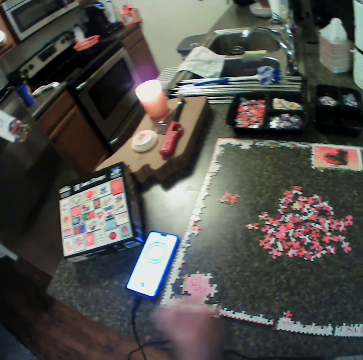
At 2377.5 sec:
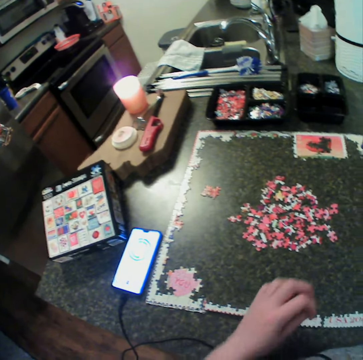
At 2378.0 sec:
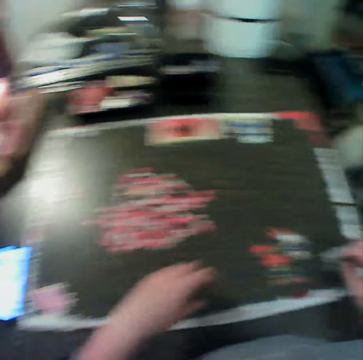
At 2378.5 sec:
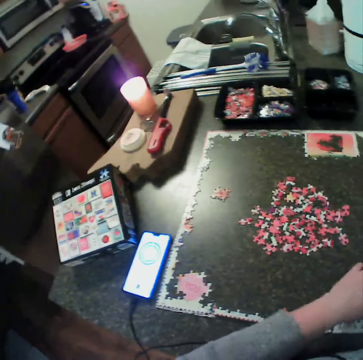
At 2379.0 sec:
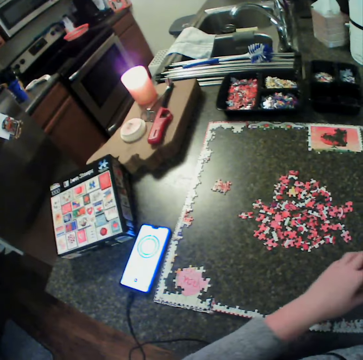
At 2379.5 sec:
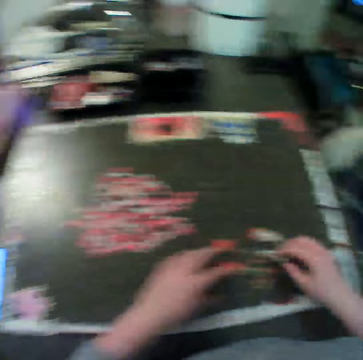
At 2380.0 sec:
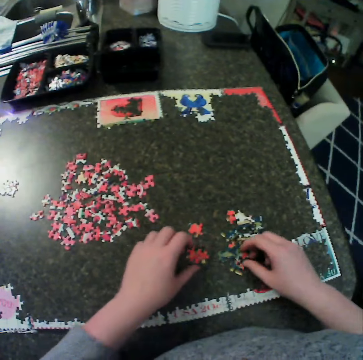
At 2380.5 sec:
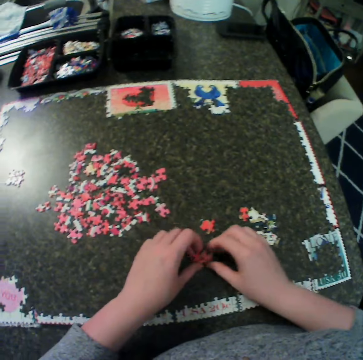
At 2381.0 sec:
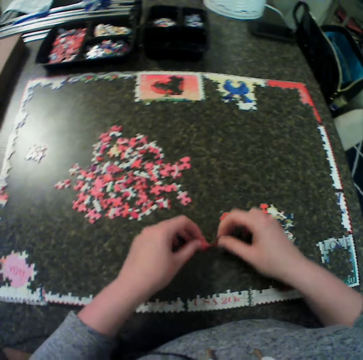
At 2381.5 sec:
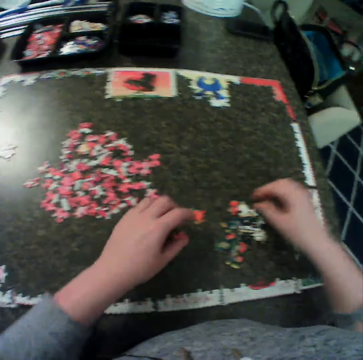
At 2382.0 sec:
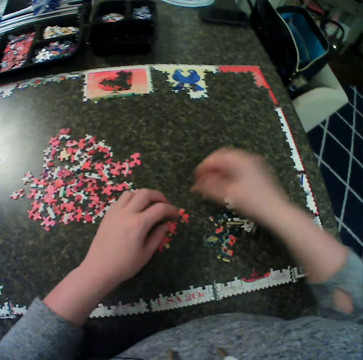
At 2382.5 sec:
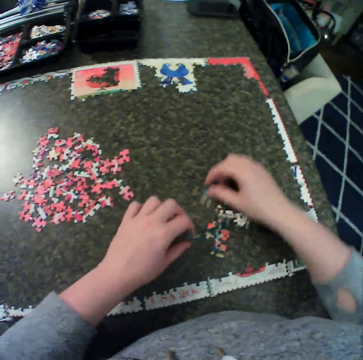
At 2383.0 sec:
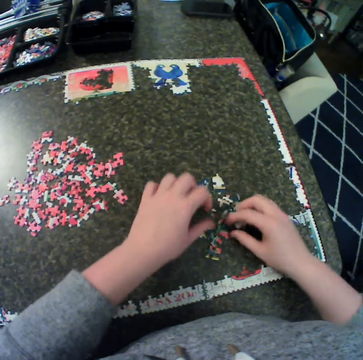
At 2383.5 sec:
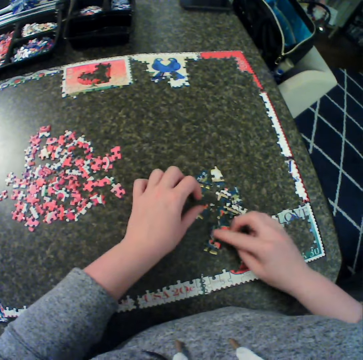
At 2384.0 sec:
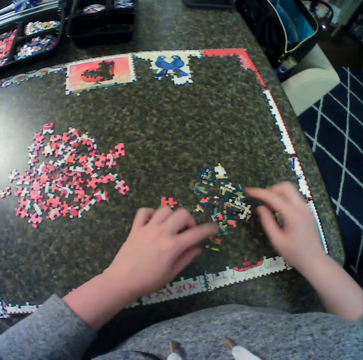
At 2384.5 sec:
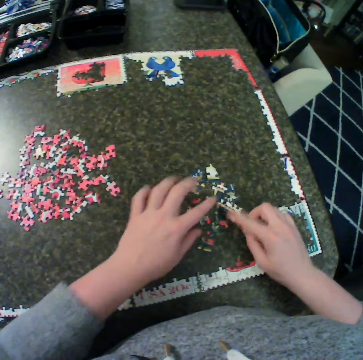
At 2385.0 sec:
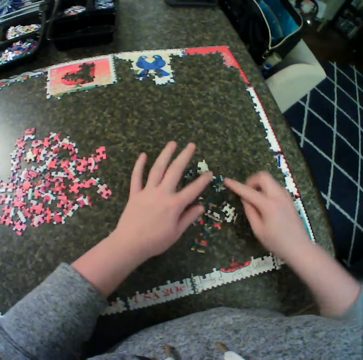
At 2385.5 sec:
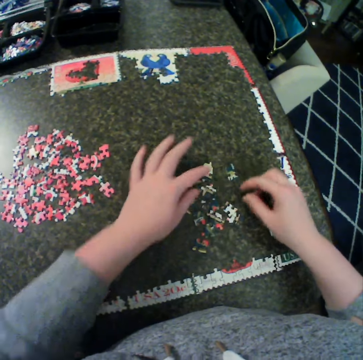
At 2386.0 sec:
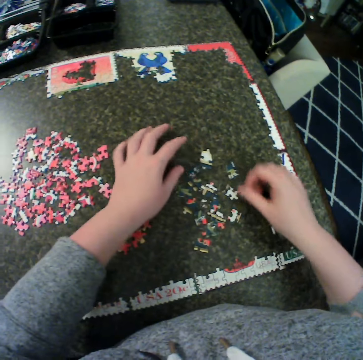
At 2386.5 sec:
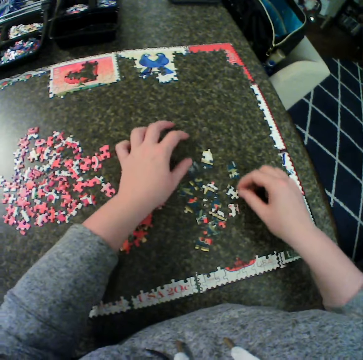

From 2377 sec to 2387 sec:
The camera wearer moves the left hand. They spread the puzzle pieces. They arrange the puzzle with both hands. They put the puzzle pieces down. They move the puzzle pieces. They spread the puzzle pieces.

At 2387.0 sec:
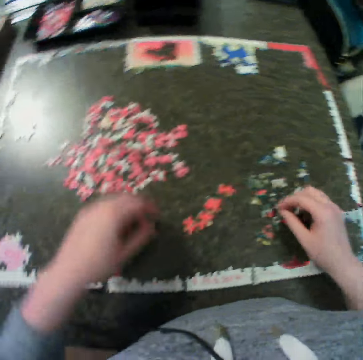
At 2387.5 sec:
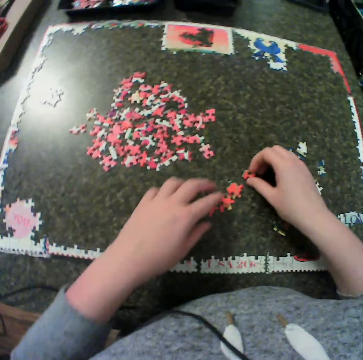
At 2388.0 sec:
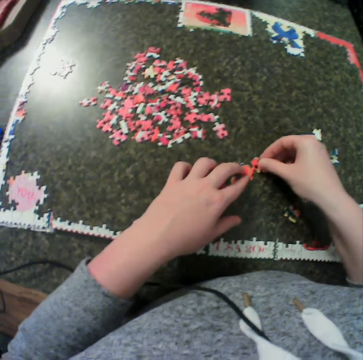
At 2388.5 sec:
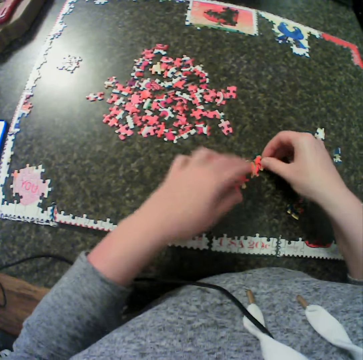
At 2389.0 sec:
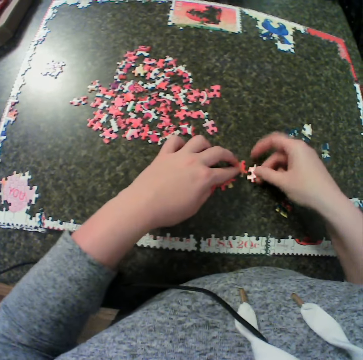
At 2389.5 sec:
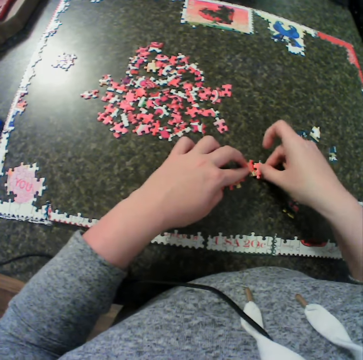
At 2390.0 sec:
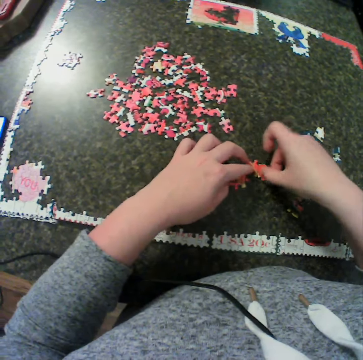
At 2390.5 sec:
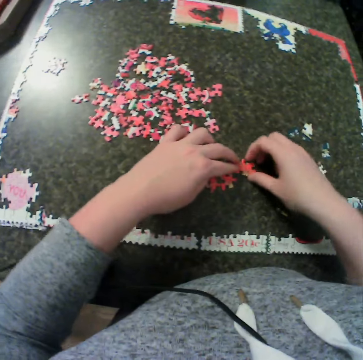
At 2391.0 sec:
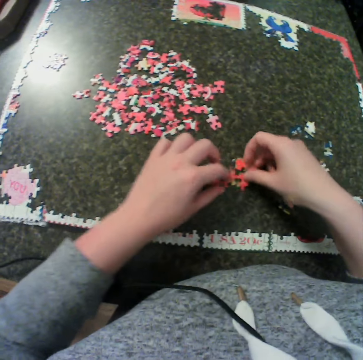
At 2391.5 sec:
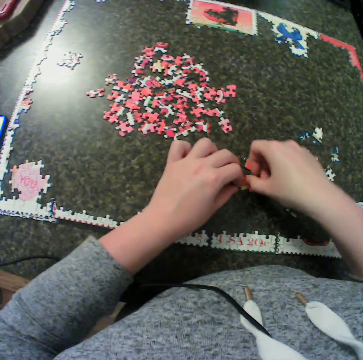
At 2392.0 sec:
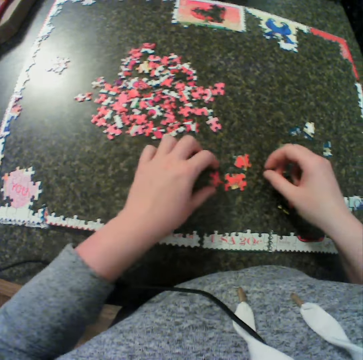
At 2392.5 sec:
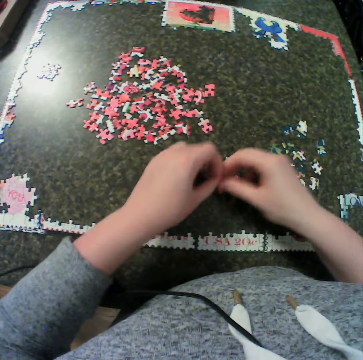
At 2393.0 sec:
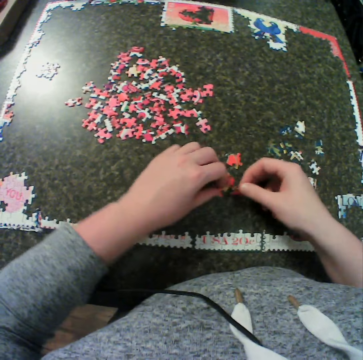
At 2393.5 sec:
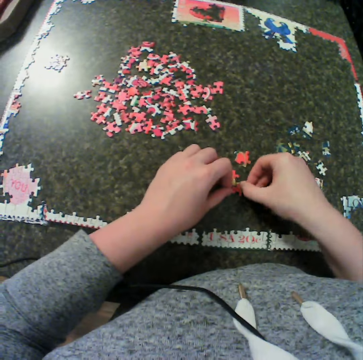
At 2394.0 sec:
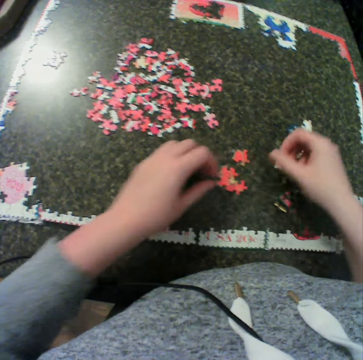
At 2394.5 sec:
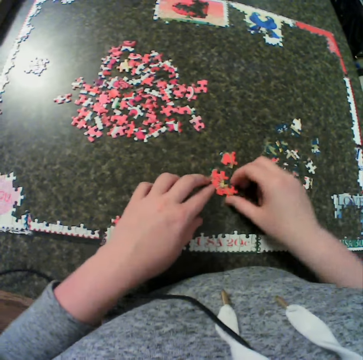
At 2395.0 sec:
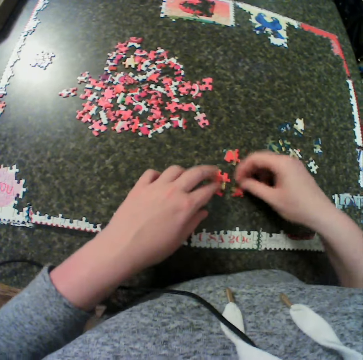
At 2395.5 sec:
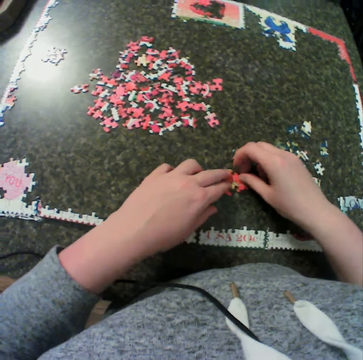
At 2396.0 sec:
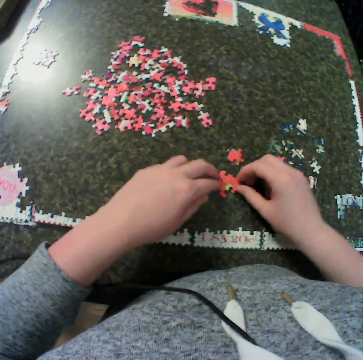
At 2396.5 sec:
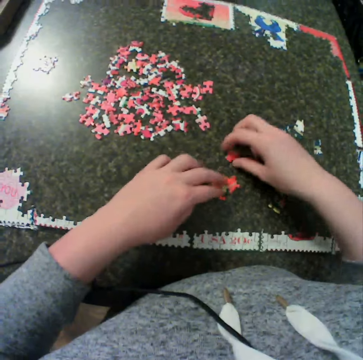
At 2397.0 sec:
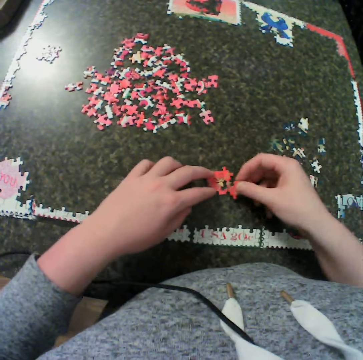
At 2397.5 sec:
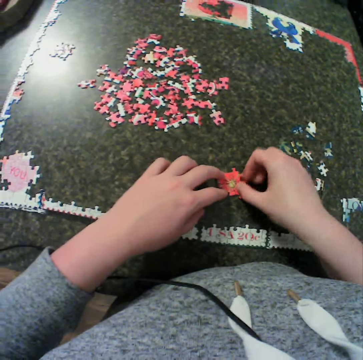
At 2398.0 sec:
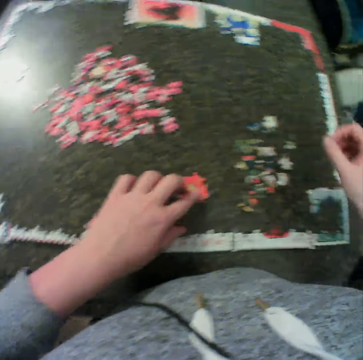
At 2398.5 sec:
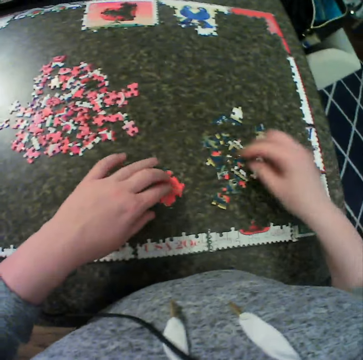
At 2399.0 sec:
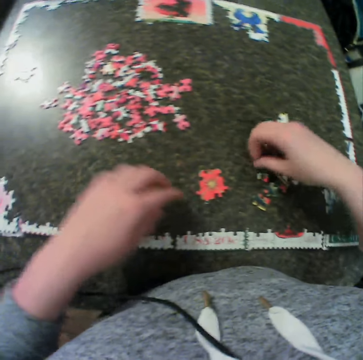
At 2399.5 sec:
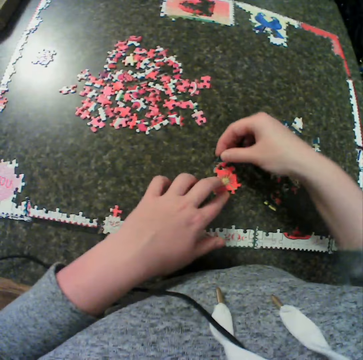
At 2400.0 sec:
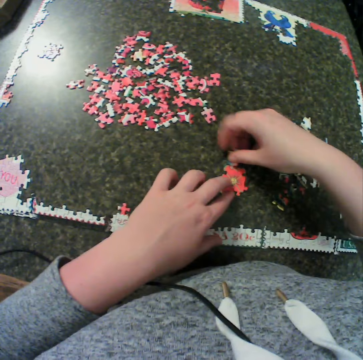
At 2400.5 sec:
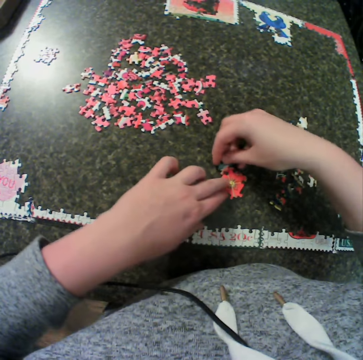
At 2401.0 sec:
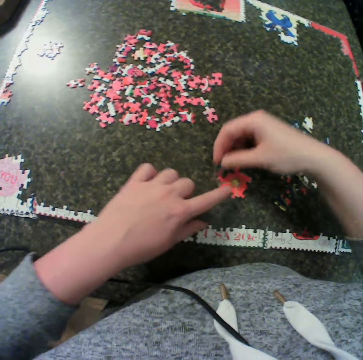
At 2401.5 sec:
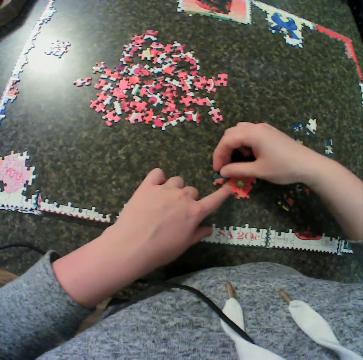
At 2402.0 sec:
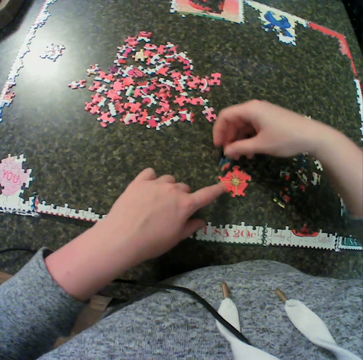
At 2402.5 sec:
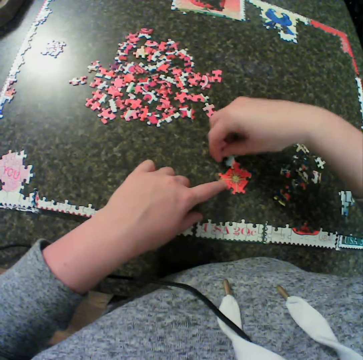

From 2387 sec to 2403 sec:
The camera wearer moves their hands. They pick up a puzzle piece. They hold the puzzle piece. They fit the puzzle piece. They turn the puzzle piece. They fit the puzzle piece. They remove their hands from the puzzle pieces. They hold the puzzle pieces. They separate the puzzle pieces. They hold a puzzle piece. They fit the puzzle pieces. They remove their hands from the puzzle piece. They pick up a puzzle piece. They hold the puzzle piece with the other hand. They turn the puzzle piece. They fit the puzzle piece. They hold the puzzle pieces. They separate the puzzle pieces. They fit the puzzle pieces. They touch the puzzle pieces. They pick up a puzzle piece. They fit the puzzle piece. They move the jigsaw puzzle. They pick a piece from the table. They move the hand away from the jigsaw puzzle. They hold the jigsaw puzzle. They fix the piece with the puzzle together. They move the jigsaw puzzle. They fit the puzzle piece.

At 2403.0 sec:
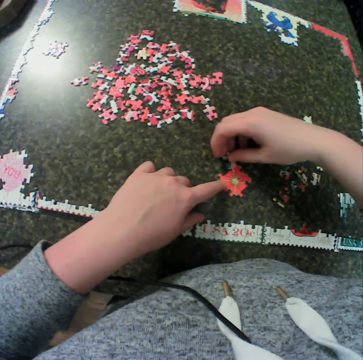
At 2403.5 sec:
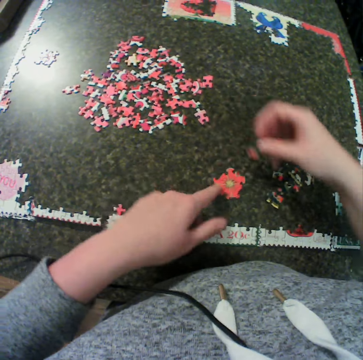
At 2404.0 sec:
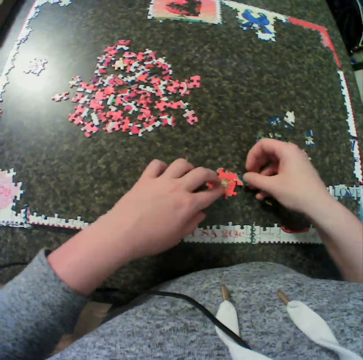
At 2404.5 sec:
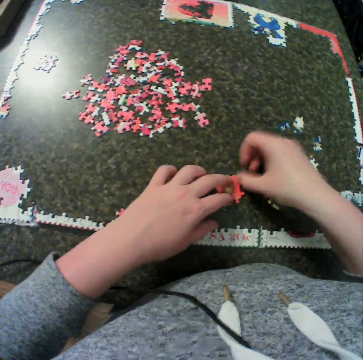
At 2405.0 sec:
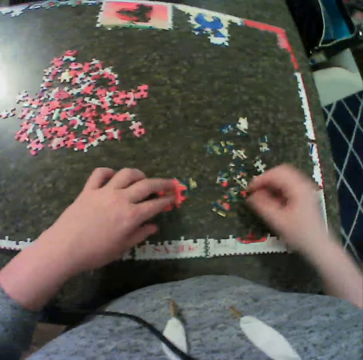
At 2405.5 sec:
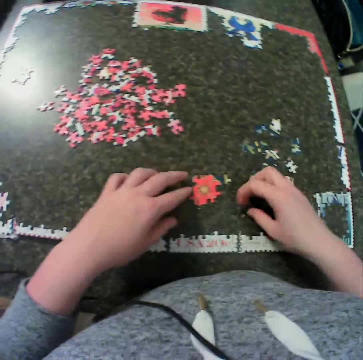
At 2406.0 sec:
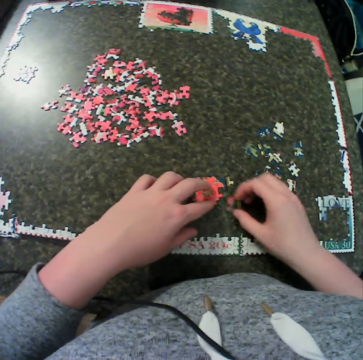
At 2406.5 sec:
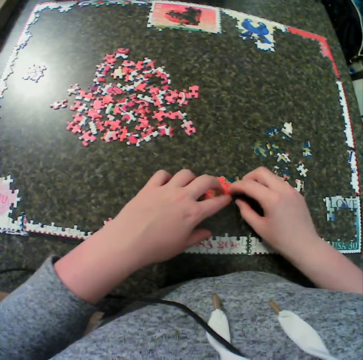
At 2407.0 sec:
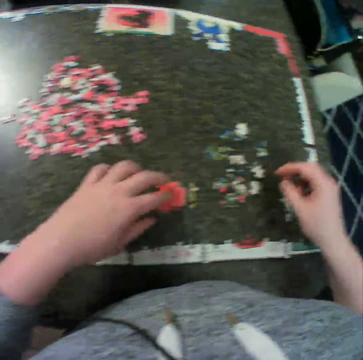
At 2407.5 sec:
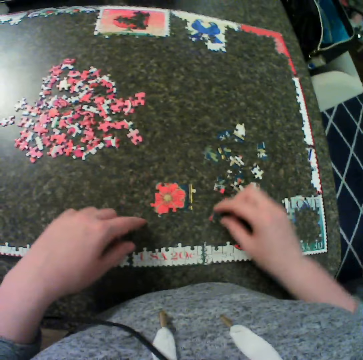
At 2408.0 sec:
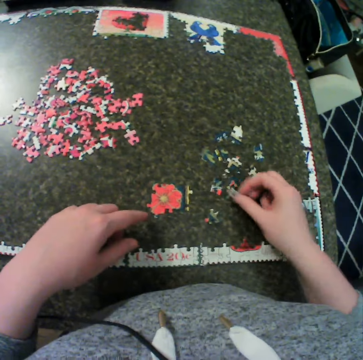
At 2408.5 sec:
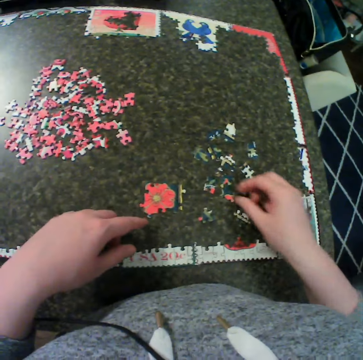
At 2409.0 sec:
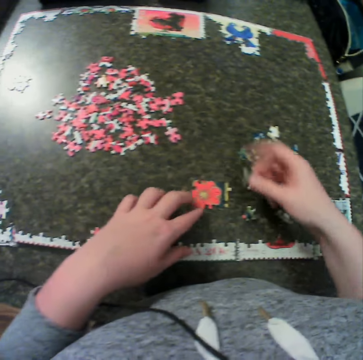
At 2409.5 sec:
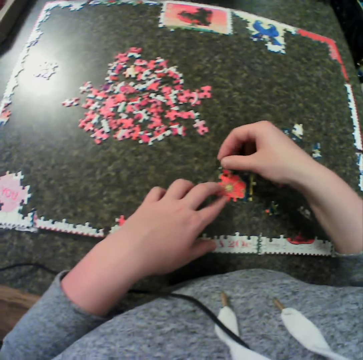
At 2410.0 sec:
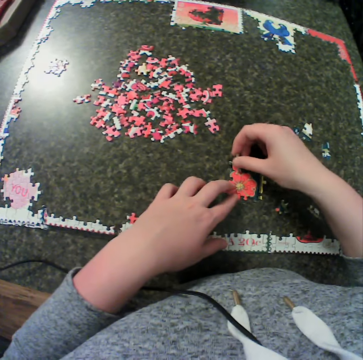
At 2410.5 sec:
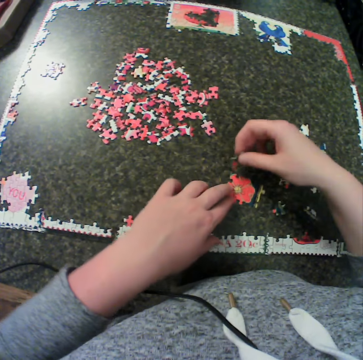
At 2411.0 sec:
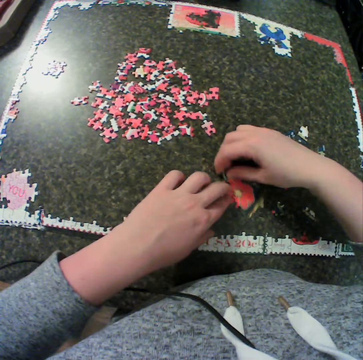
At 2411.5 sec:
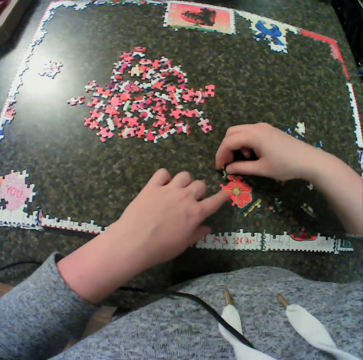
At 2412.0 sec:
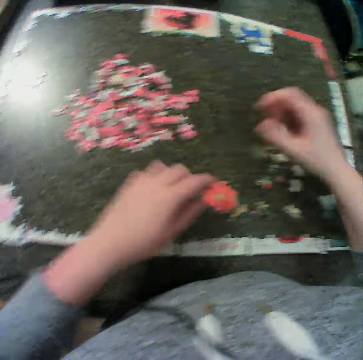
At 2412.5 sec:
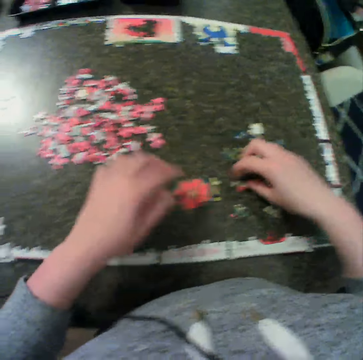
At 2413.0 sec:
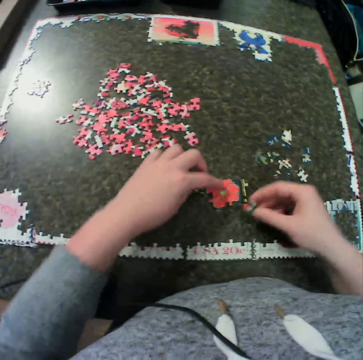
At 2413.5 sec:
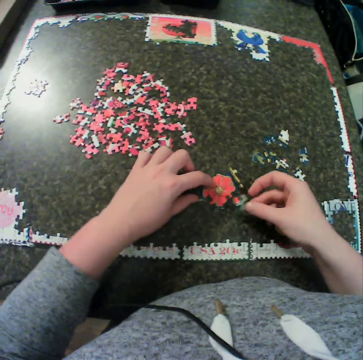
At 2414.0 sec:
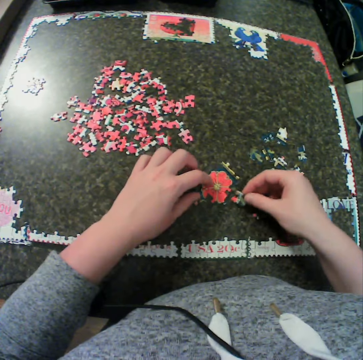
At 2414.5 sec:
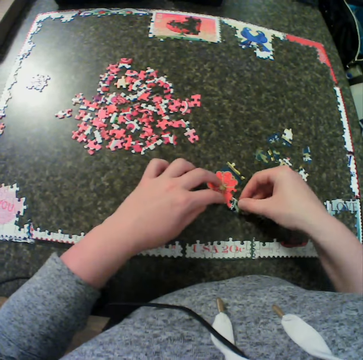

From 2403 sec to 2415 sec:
The camera wearer moves the puzzle piece around. They remove the hand from the jigsaw puzzle. They hold the jigsaw puzzle. They fit the puzzle piece. They move the jigsaw puzzle. They move the jigsaw piece away. They move the jigsaw. They move the puzzle piece. They pick a piece from the table. They hold the jigsaw puzzle. They fix the piece with the puzzle together. They move their hands away. They touch a puzzle piece. They move the puzzle pieces. They pick a piece from the table. They hold the puzzle piece. They fix the piece with the puzzle together. They turn the jigsaw puzzle. They fit the puzzle piece. They move their hands away from the jigsaw. They move the jigsaw puzzle. They hold the jigsaw puzzle. They pick a piece from the table. They fix the piece with the puzzle together. They move the jigsaw puzzle. They fit the jigsaw puzzle.
